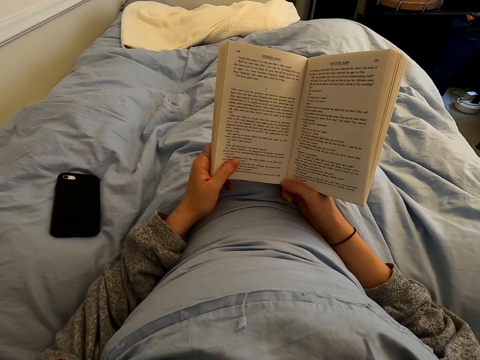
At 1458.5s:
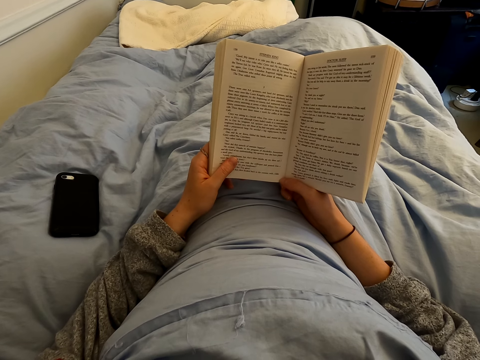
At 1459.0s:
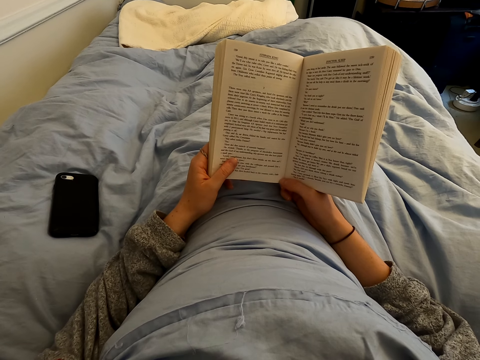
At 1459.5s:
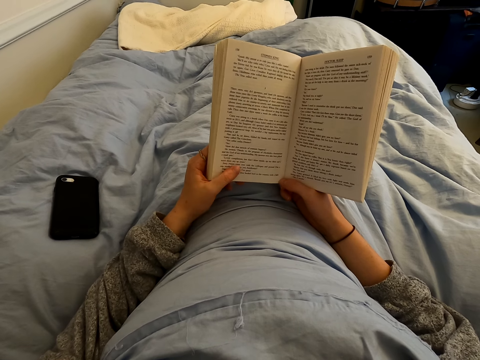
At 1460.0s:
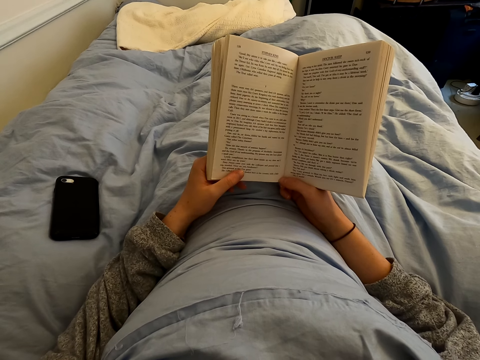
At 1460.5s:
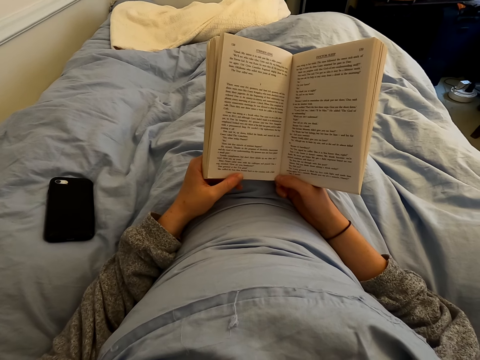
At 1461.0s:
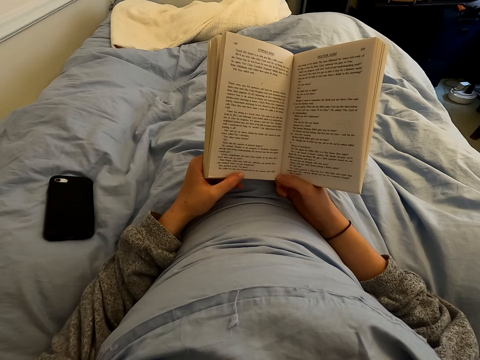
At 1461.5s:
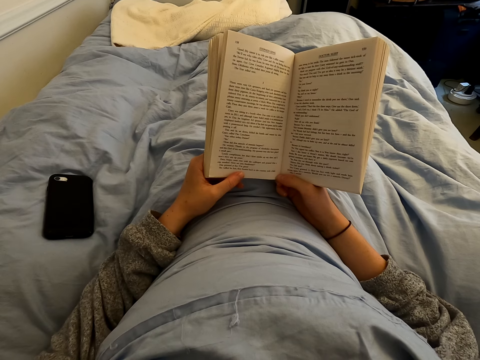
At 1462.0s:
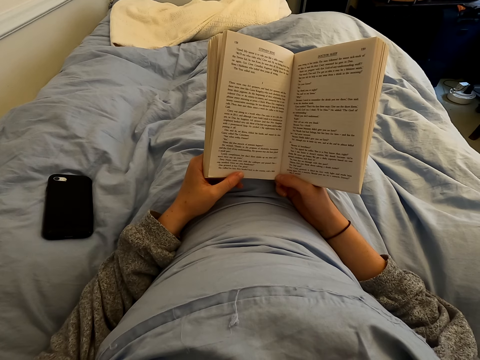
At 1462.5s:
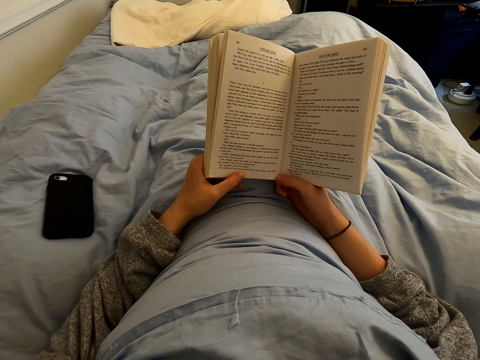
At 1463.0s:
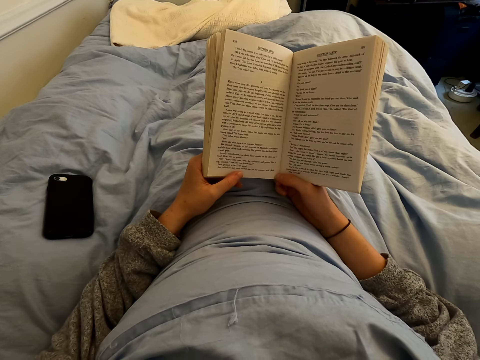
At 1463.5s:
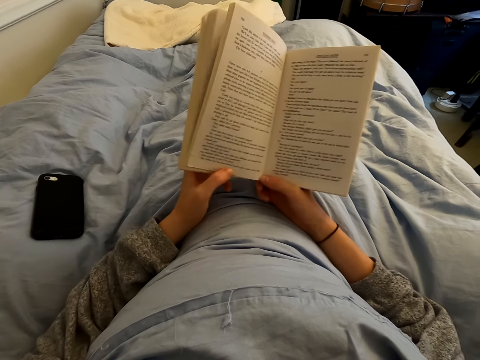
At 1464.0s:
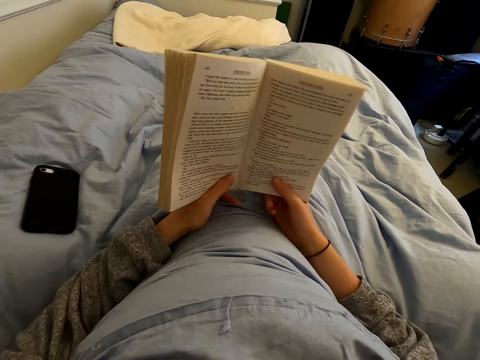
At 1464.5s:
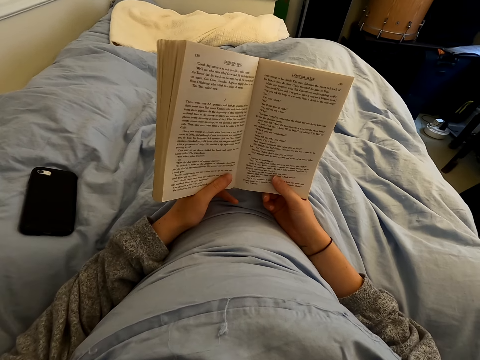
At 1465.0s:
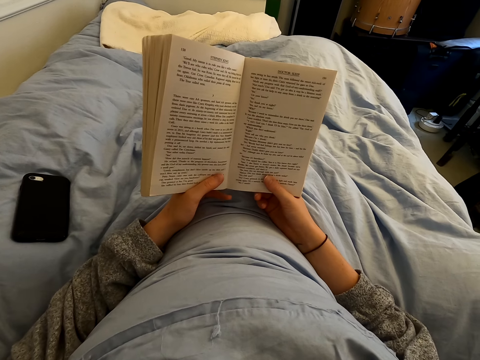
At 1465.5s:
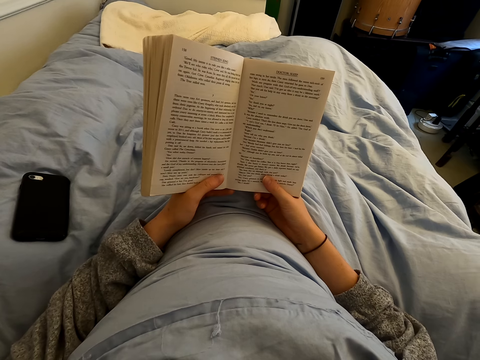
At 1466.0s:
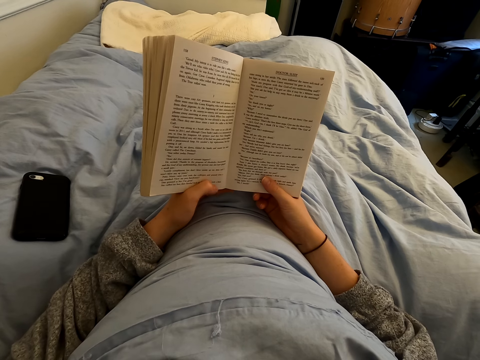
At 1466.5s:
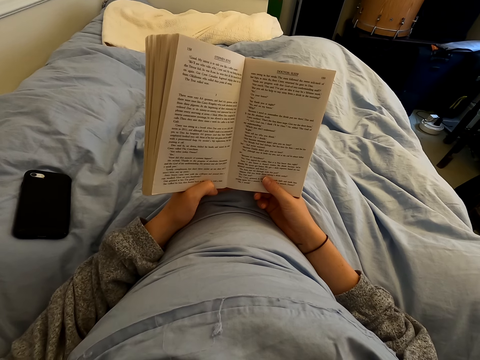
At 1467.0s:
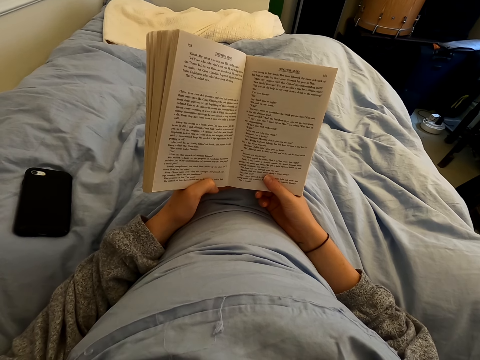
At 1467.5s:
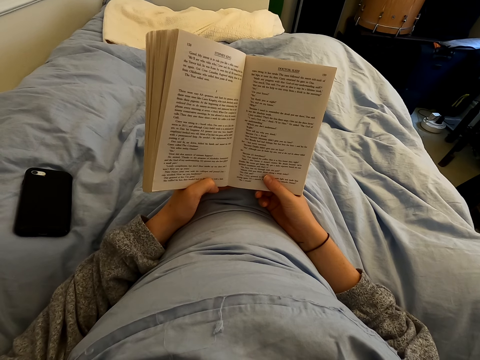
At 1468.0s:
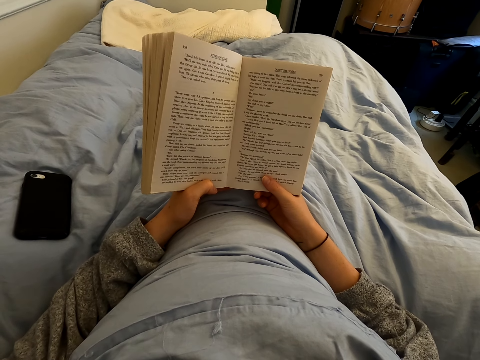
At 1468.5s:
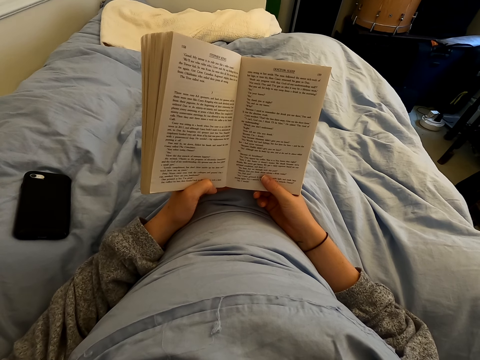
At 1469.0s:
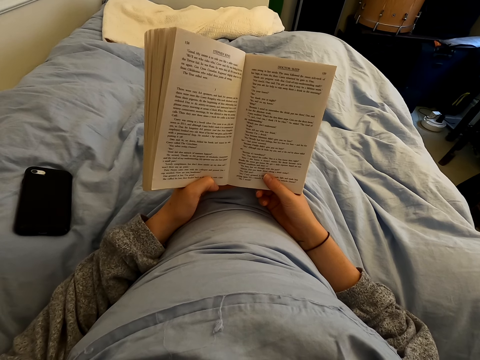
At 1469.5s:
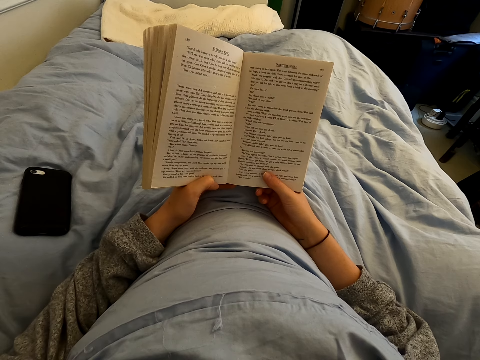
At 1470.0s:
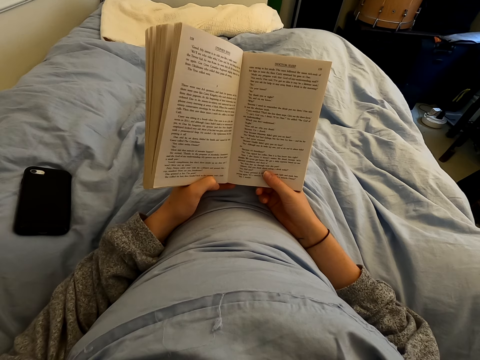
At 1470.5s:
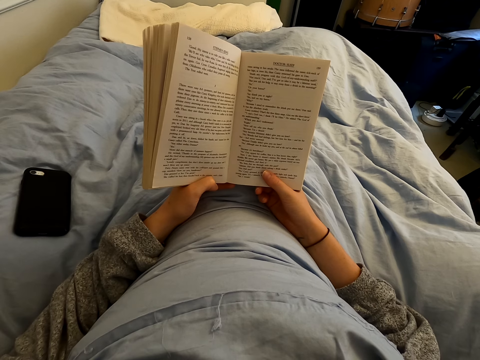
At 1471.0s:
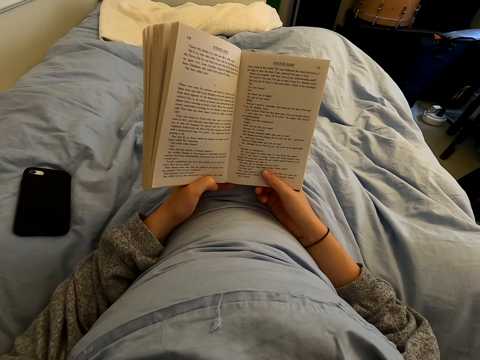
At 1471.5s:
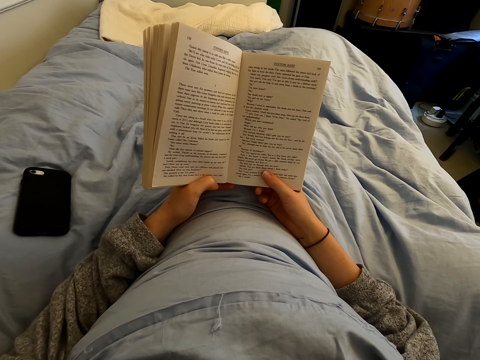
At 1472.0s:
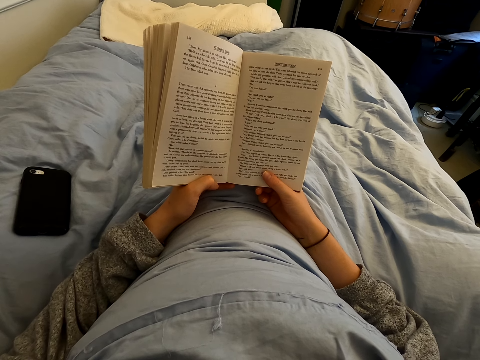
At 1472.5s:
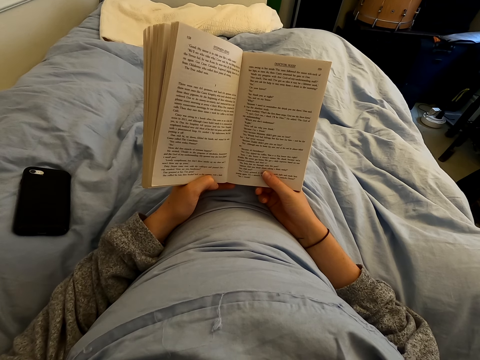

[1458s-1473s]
The camera wearer moves the left hand on the book. They read the book. They move the left hand on the book. They move the right hand on the book. They read the book.

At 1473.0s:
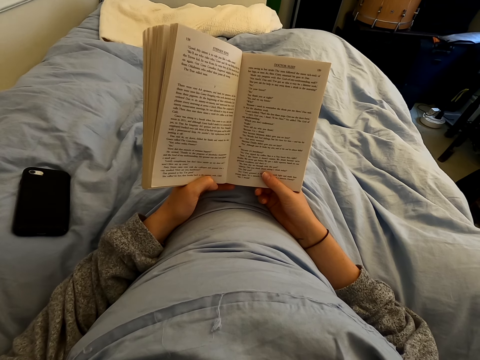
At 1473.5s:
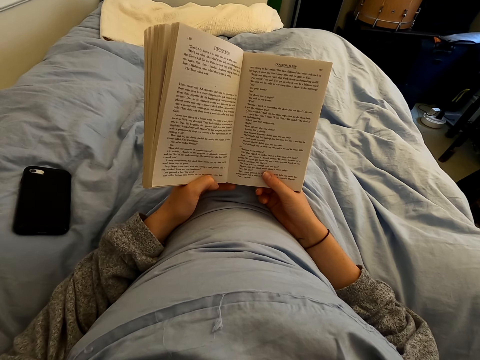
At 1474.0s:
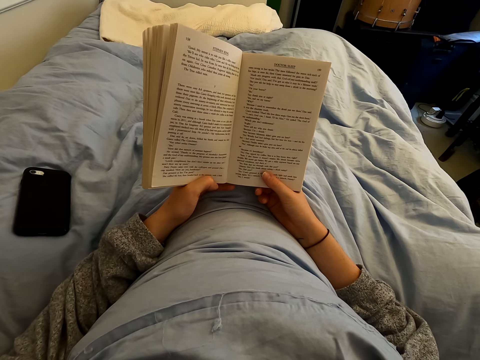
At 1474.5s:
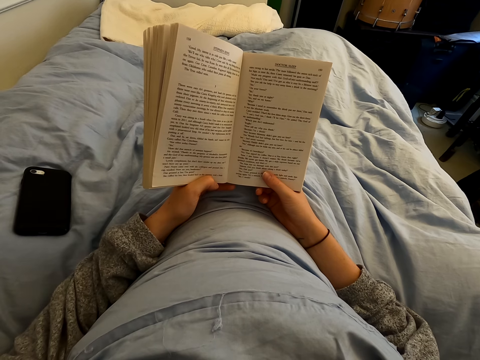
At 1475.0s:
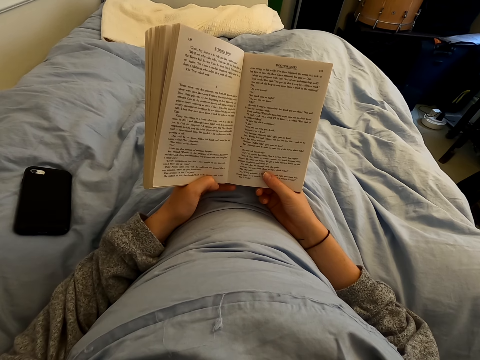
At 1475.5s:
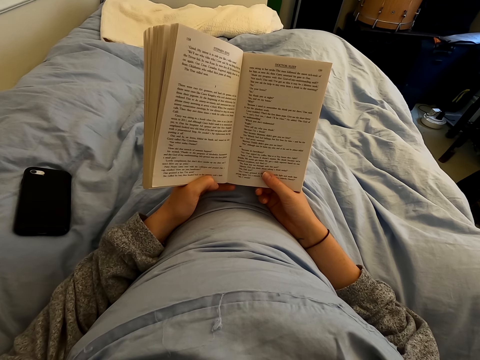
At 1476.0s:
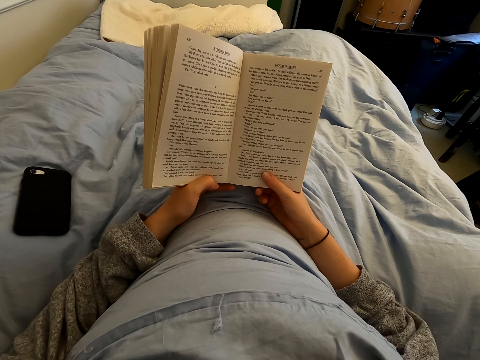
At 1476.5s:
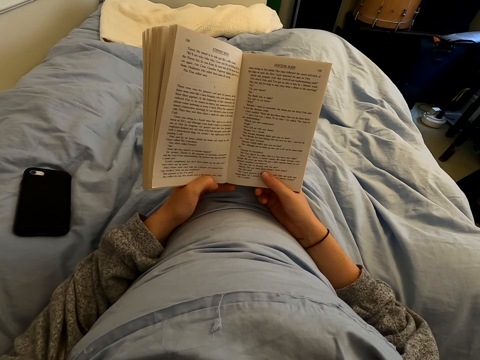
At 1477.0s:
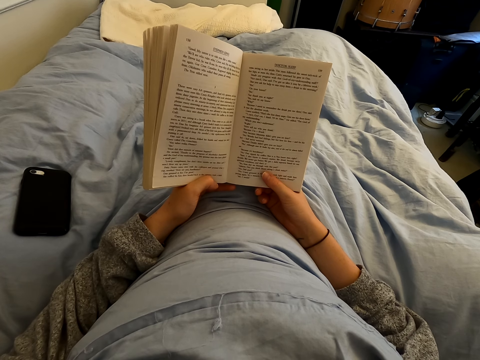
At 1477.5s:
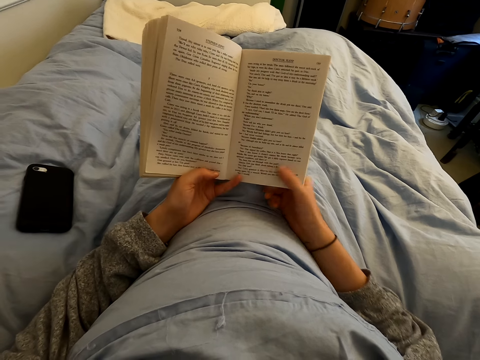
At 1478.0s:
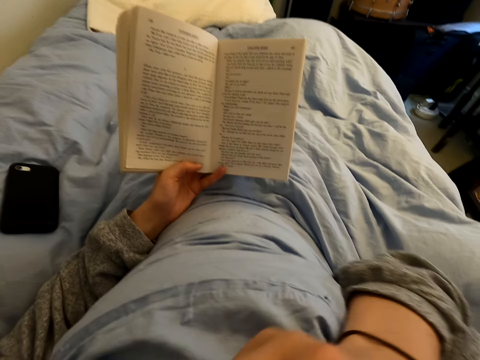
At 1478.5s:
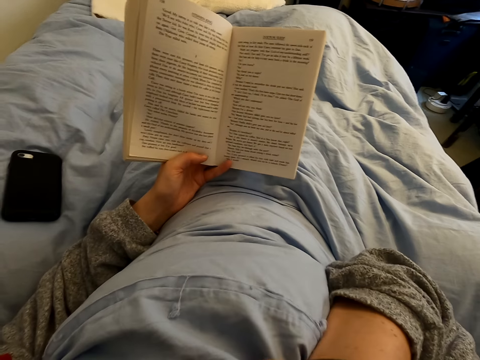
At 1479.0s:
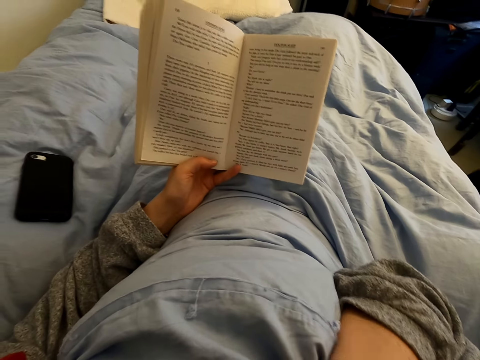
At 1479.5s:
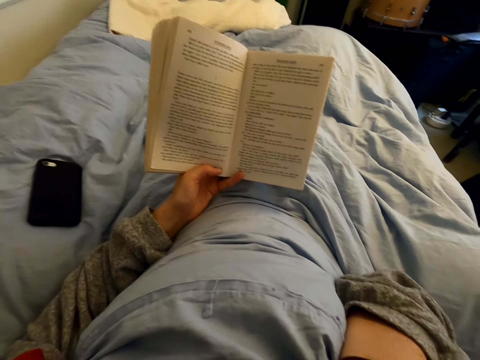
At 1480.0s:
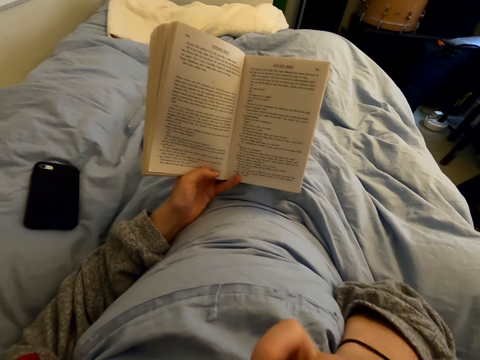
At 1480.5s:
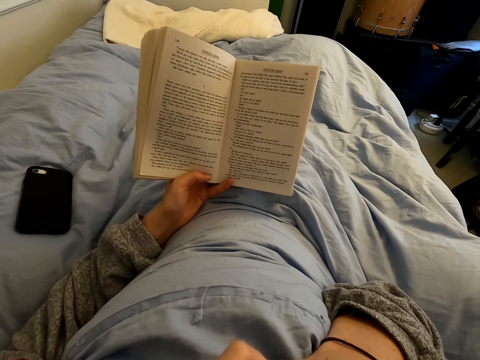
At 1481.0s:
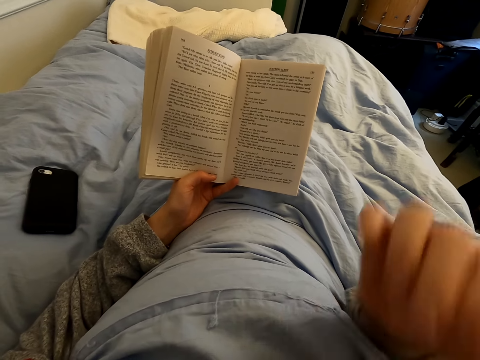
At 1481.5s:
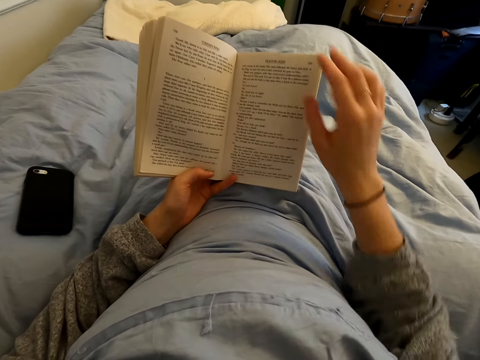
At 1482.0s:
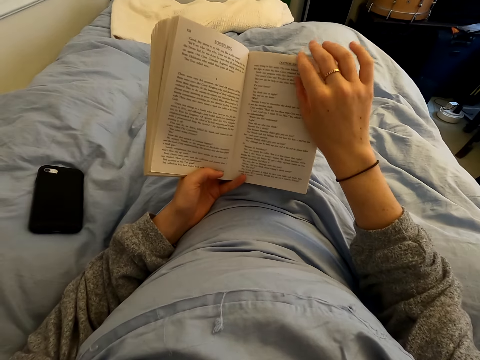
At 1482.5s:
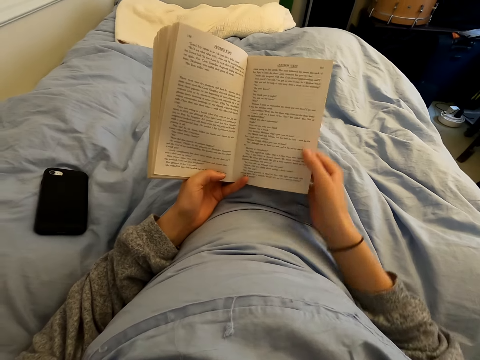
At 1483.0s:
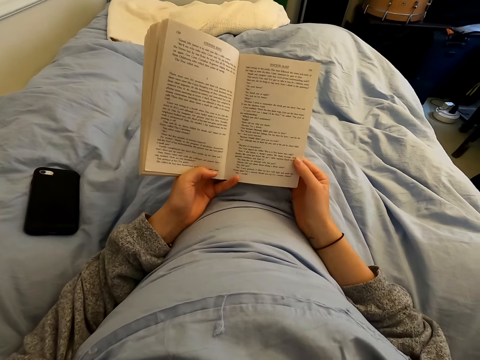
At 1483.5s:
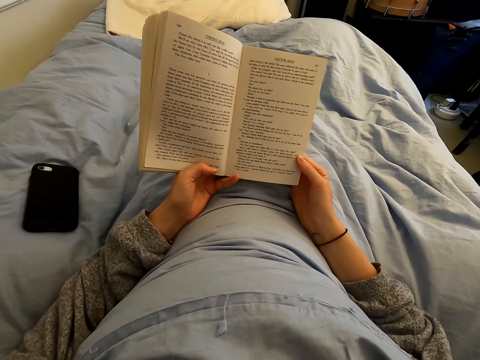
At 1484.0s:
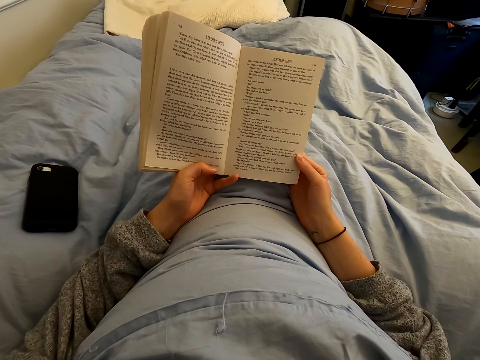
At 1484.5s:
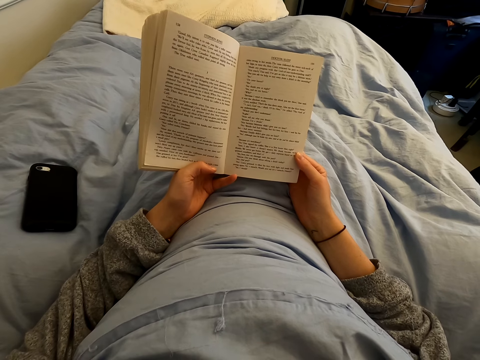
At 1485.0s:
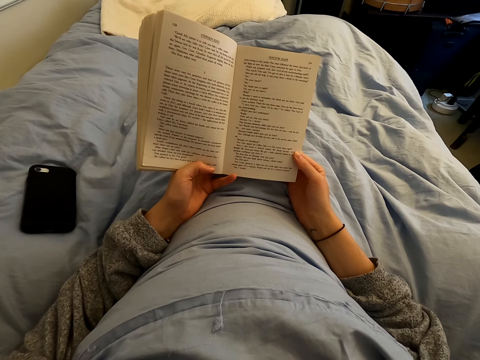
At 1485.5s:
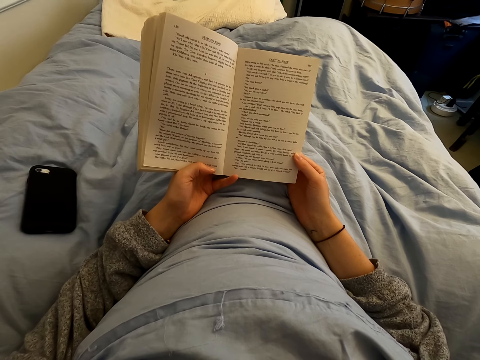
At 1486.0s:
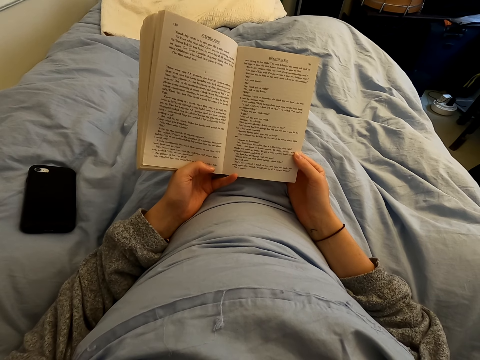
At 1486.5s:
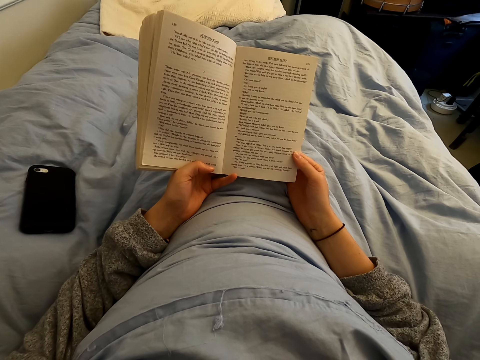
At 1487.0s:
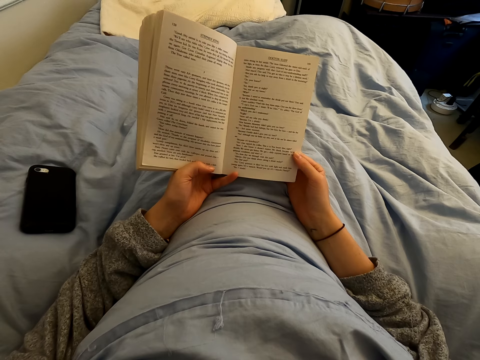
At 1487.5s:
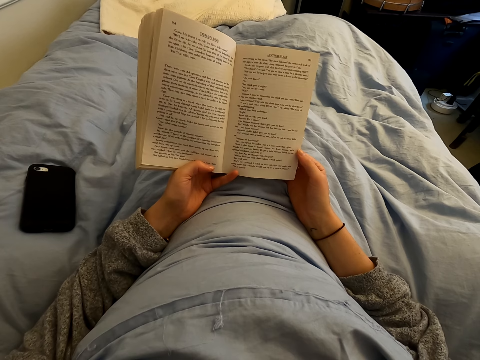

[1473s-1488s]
The camera wearer swings the right hand. He touches something. He scratches his face. He swings the right hand. He moves the right hand on the book. He reads the book.
